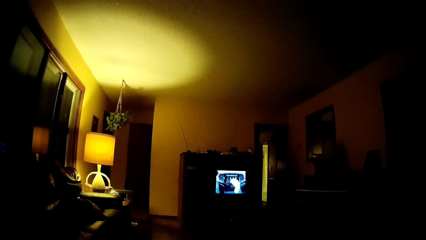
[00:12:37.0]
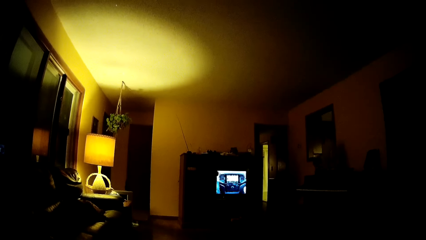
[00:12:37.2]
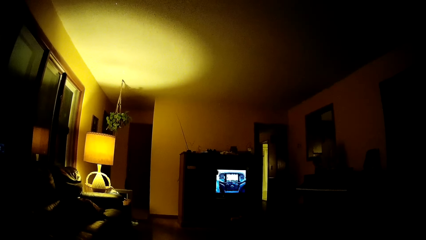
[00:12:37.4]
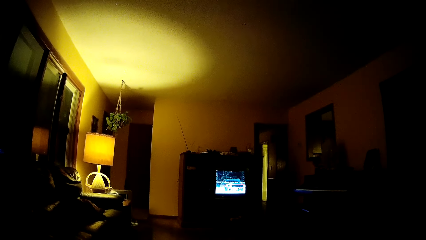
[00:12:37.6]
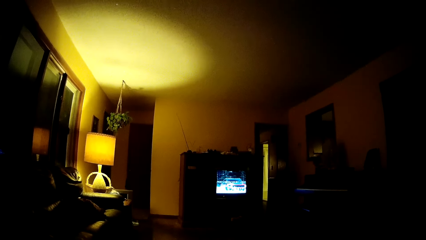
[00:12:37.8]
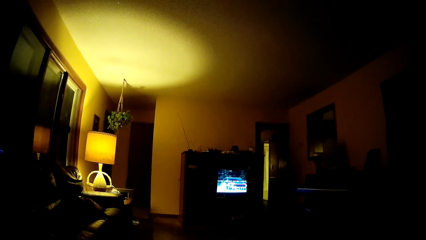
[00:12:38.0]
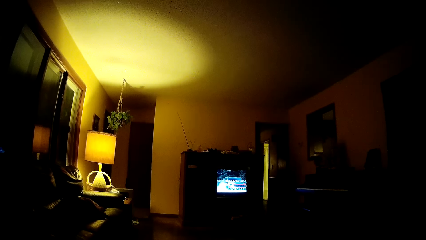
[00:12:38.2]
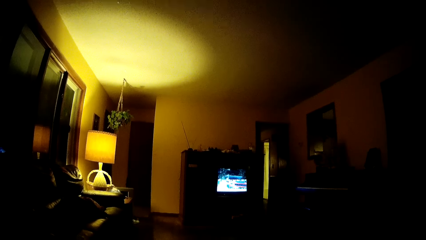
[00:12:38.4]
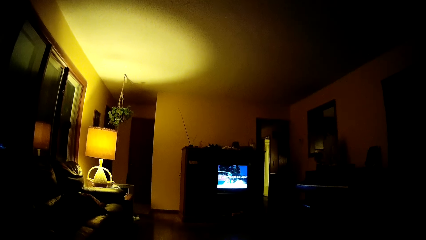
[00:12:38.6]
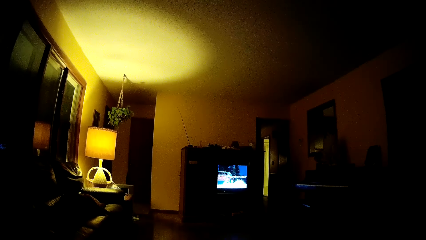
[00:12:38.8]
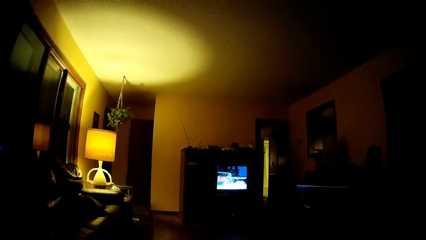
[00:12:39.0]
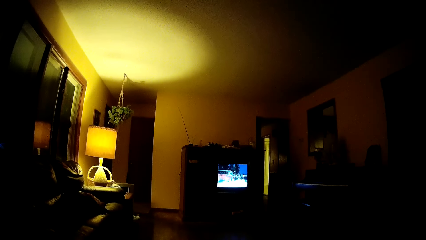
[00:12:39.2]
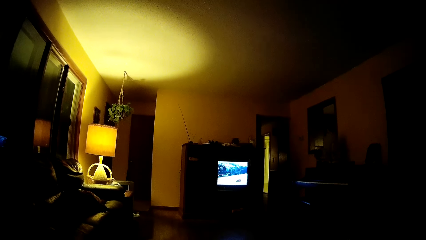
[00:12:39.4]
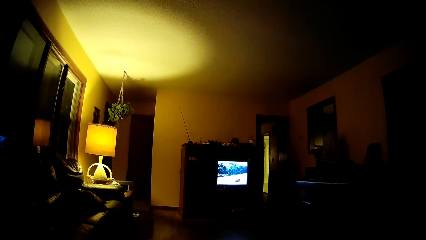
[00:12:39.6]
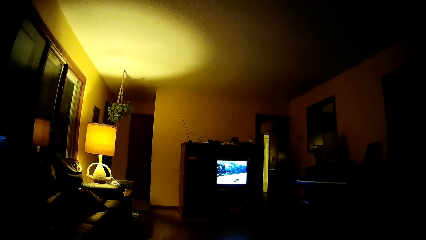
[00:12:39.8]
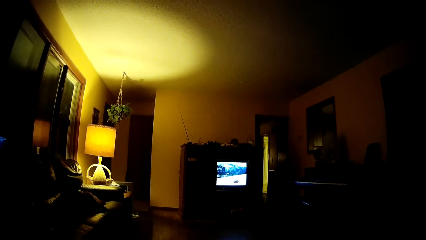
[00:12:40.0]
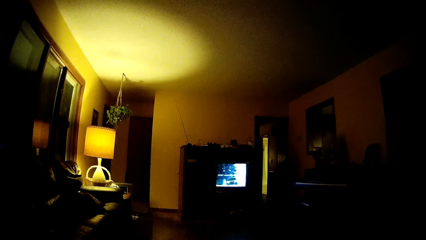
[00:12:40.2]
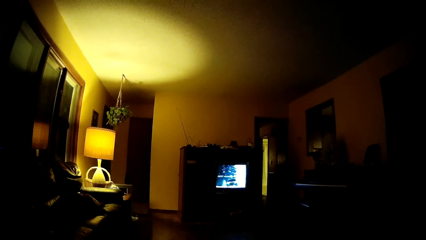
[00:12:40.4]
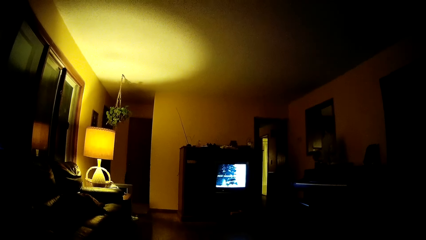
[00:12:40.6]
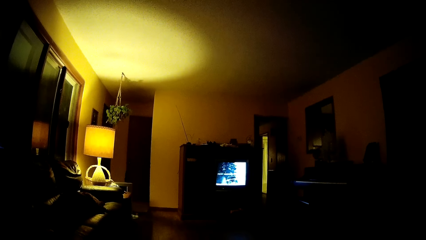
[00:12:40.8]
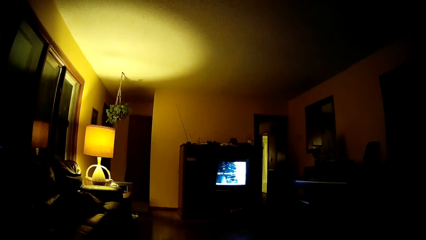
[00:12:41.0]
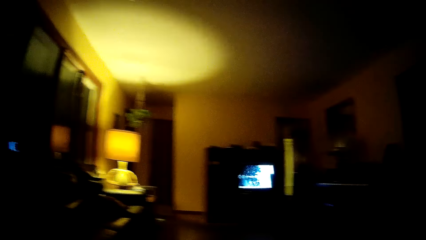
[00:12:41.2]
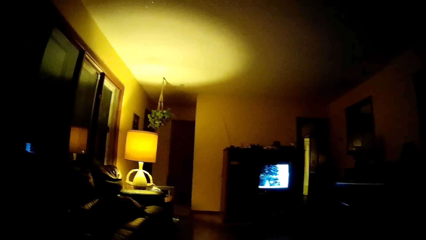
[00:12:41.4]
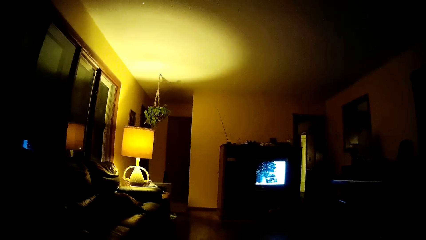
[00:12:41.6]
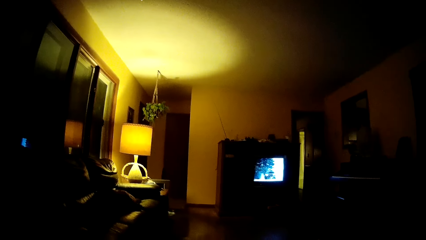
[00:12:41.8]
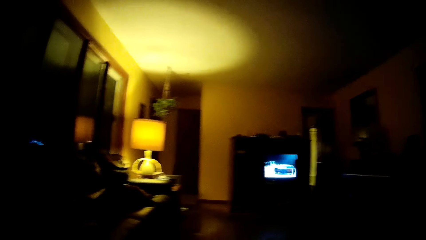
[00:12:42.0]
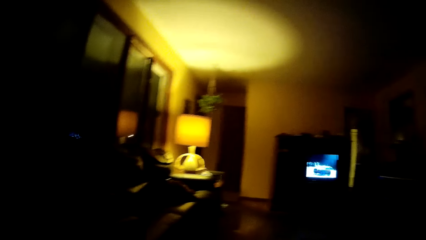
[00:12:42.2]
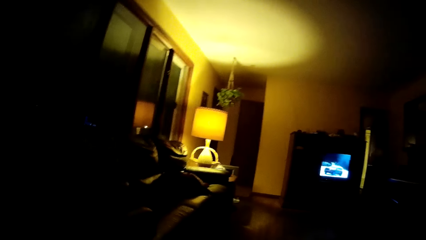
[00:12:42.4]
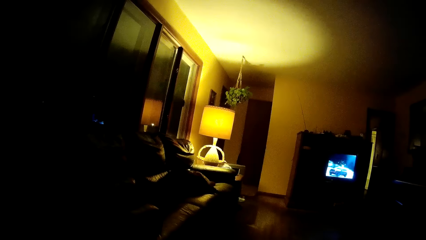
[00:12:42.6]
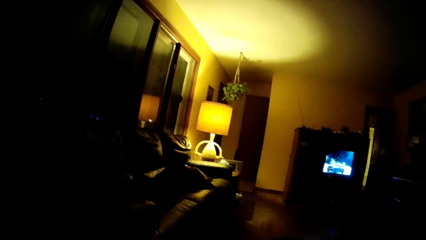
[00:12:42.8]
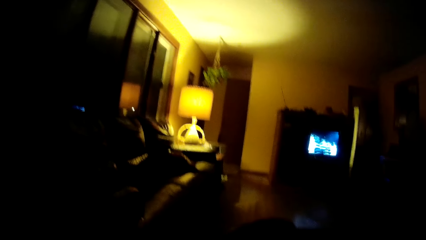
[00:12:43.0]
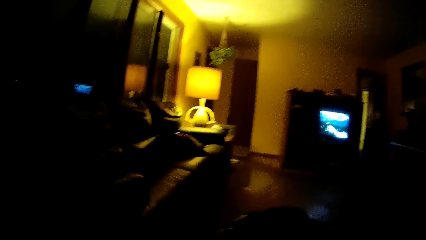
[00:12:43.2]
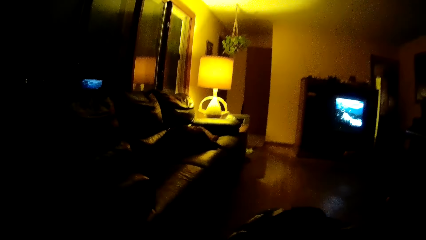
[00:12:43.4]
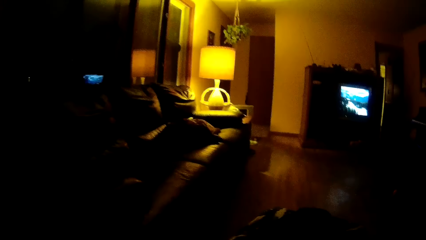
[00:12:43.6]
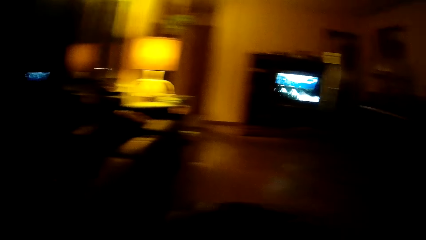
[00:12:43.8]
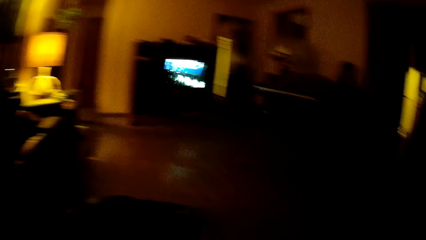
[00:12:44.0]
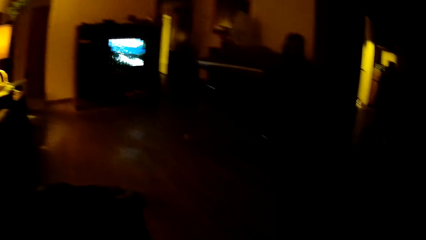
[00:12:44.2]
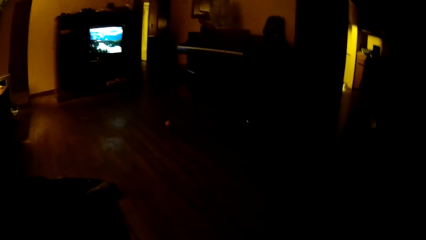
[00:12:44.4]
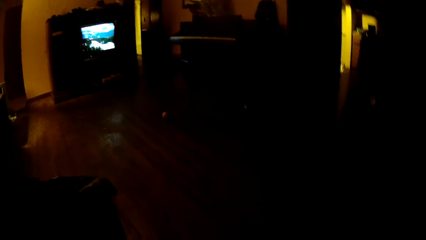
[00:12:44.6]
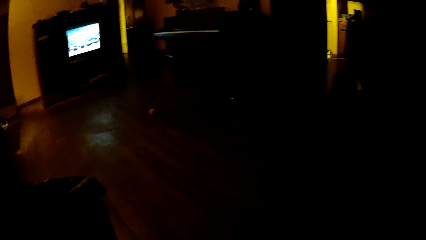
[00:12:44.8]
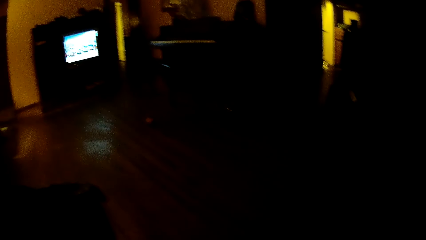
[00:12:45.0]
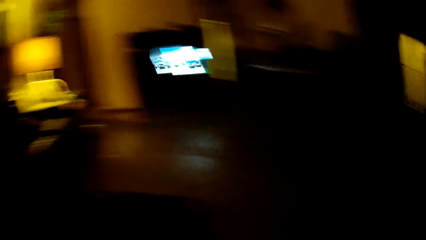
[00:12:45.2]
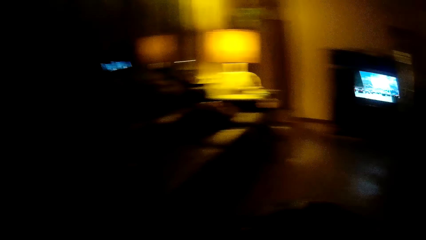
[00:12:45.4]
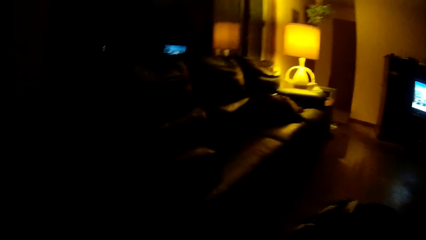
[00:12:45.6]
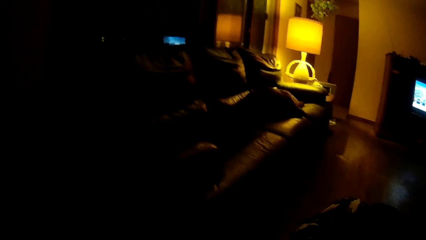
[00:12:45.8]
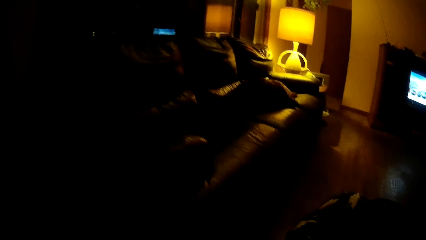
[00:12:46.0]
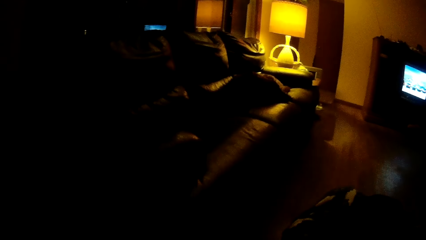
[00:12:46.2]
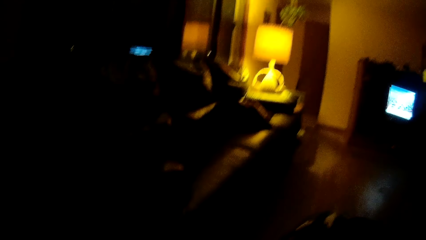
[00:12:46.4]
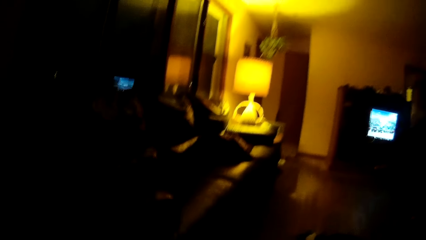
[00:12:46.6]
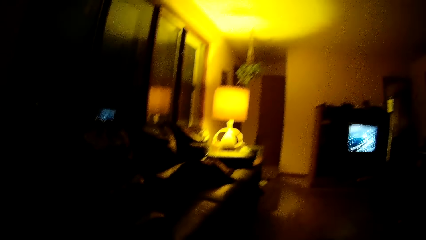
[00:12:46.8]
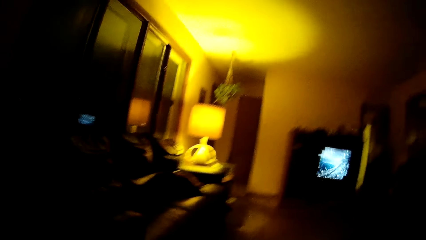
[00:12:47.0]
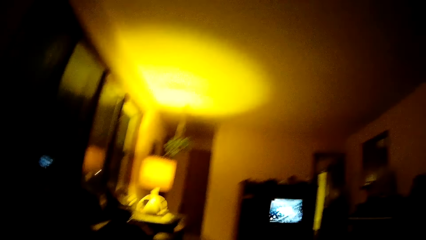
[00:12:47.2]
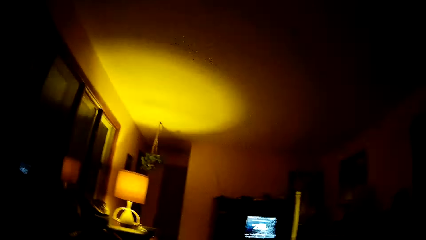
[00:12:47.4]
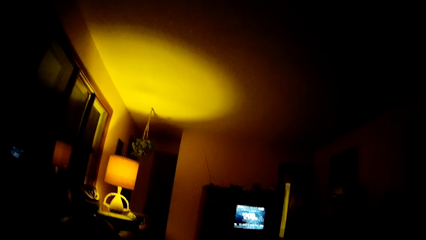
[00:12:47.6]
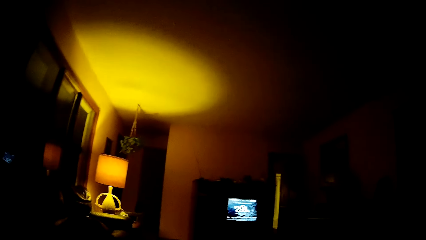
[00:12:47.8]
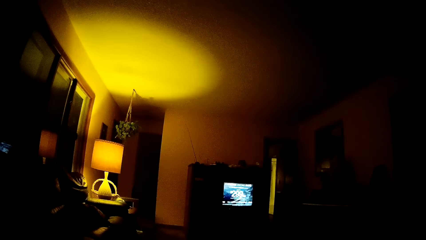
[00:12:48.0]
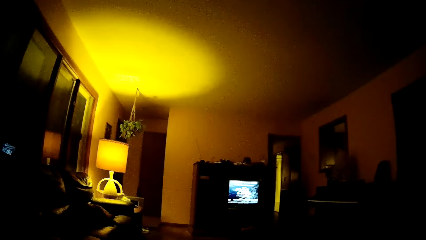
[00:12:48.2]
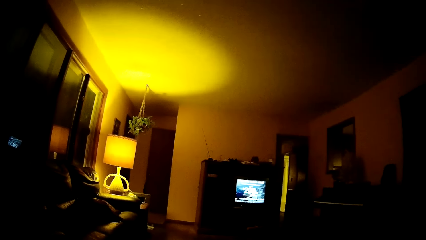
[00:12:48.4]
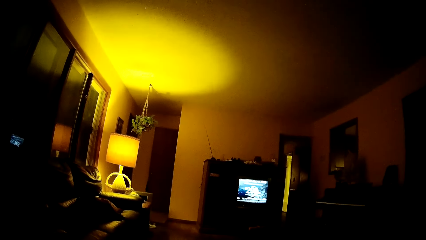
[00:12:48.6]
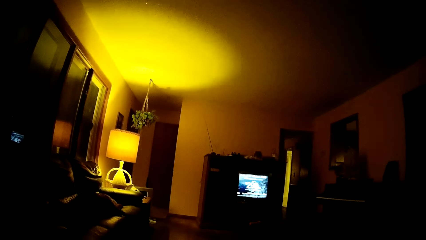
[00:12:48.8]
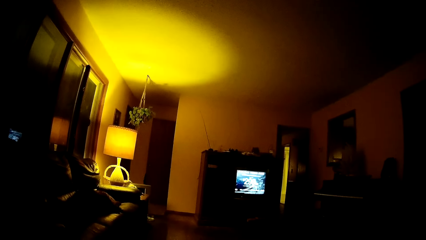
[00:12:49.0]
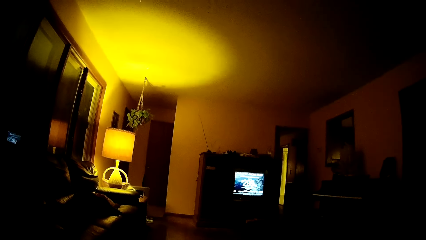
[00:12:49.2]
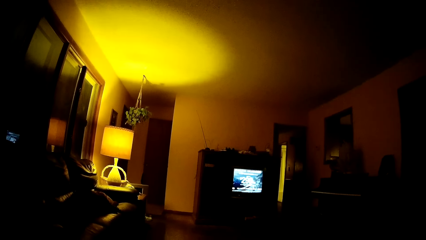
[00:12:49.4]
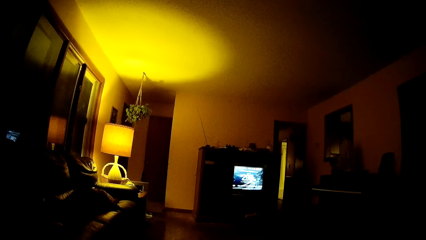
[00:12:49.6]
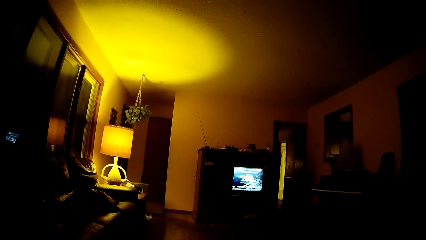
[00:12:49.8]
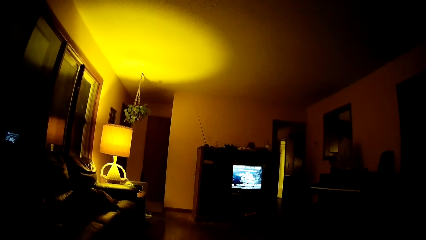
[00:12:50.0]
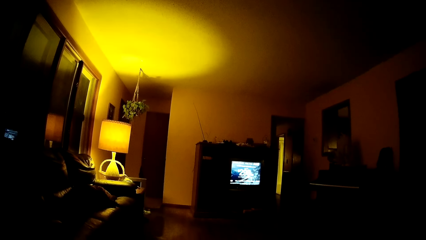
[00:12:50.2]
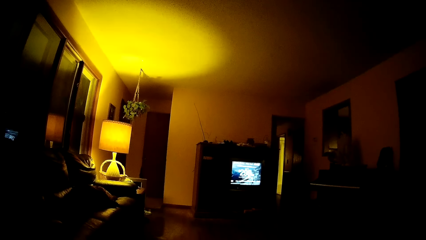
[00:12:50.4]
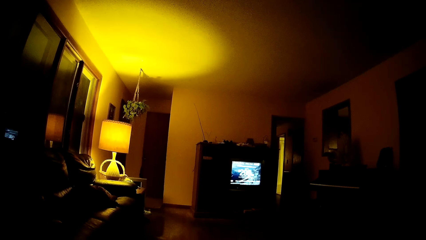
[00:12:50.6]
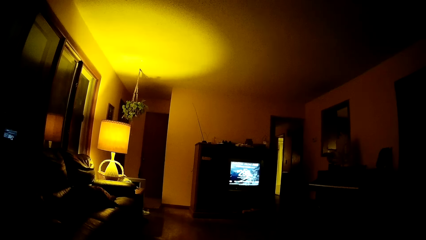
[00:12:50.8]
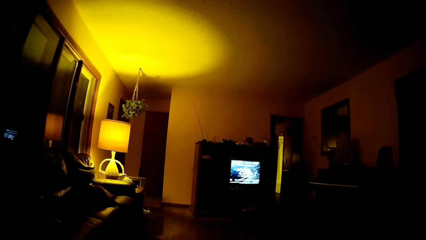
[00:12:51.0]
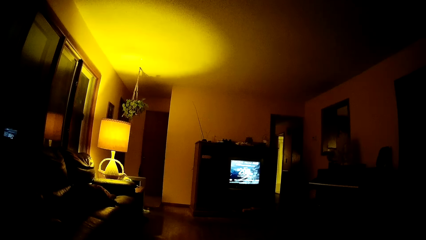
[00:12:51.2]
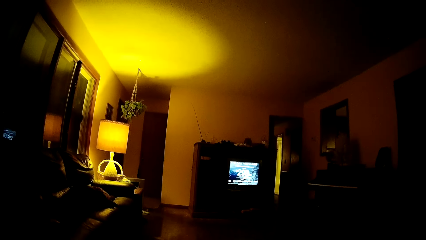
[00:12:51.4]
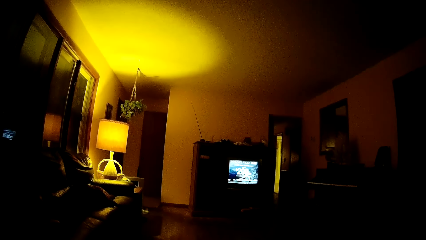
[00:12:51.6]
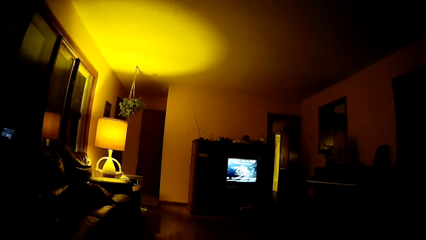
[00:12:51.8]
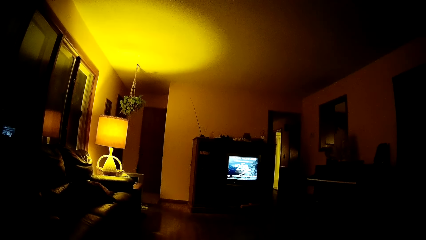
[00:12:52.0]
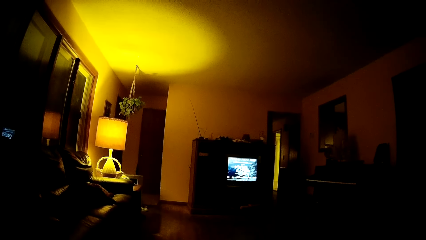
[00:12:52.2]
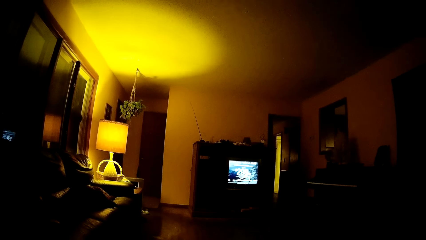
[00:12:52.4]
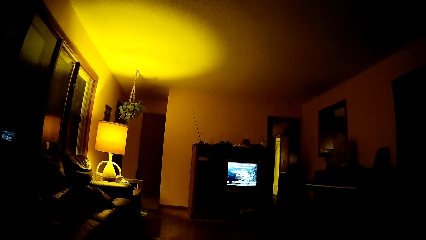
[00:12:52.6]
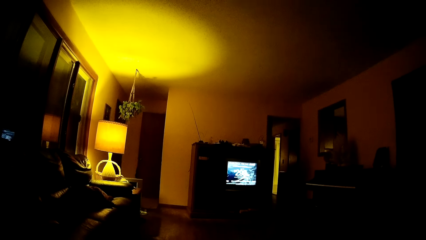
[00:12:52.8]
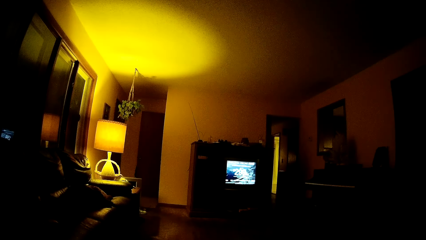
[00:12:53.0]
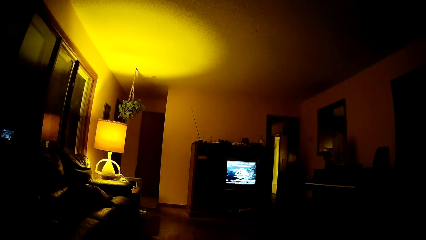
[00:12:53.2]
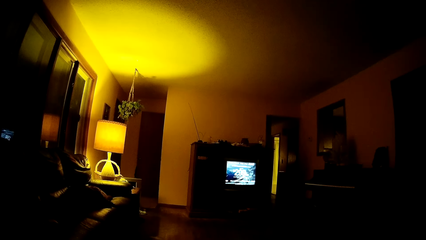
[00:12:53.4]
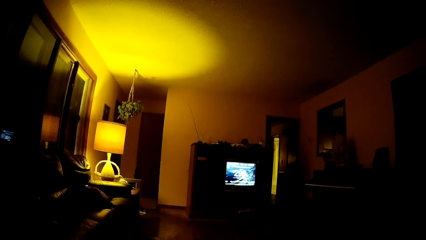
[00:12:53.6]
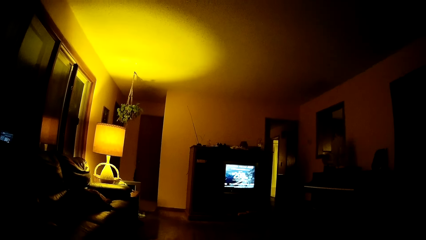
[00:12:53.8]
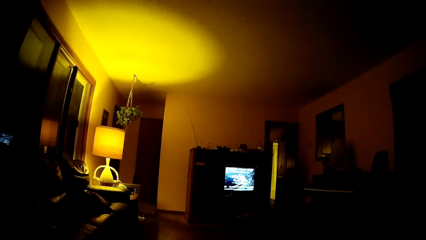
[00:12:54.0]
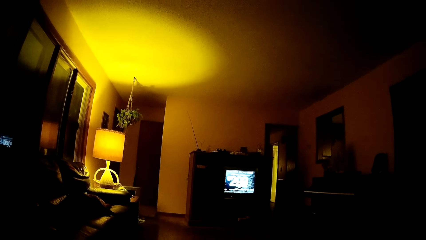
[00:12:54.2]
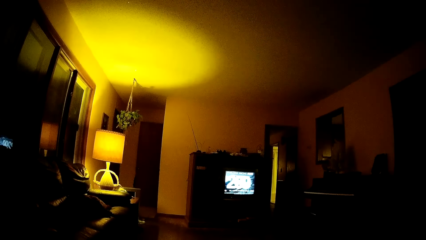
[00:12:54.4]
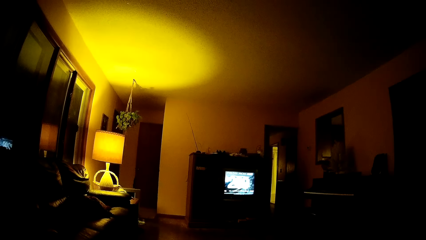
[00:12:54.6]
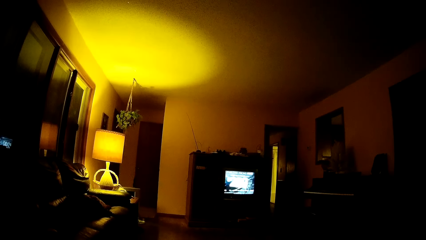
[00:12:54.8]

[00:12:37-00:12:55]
The camera wearer looks at an entrance. They look around in a room. They watch a television.
